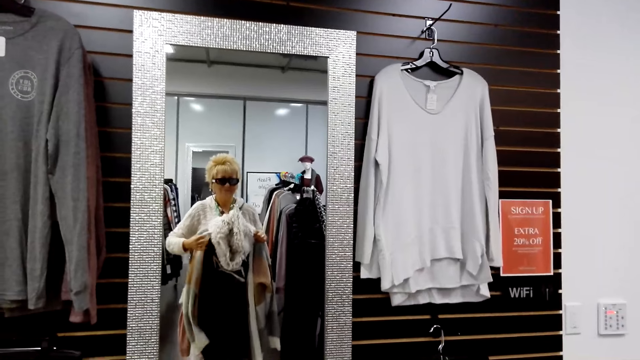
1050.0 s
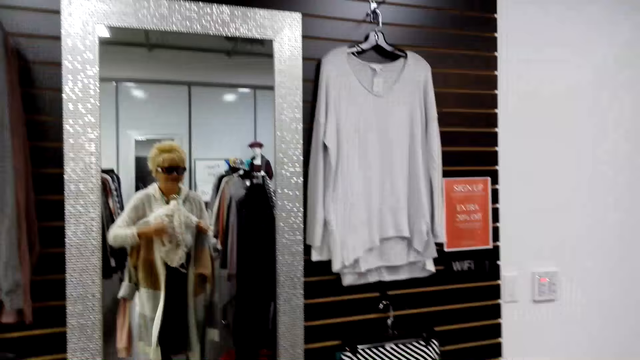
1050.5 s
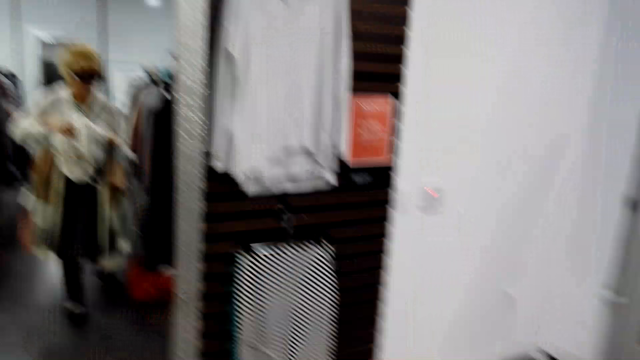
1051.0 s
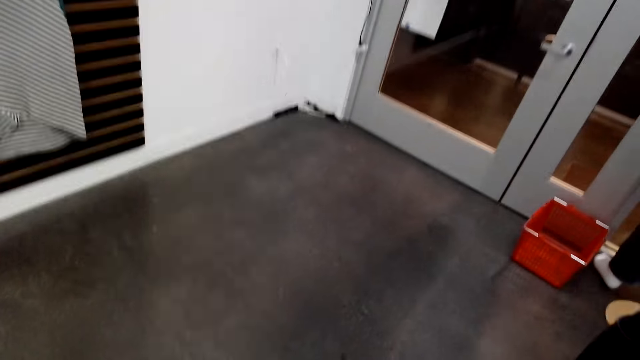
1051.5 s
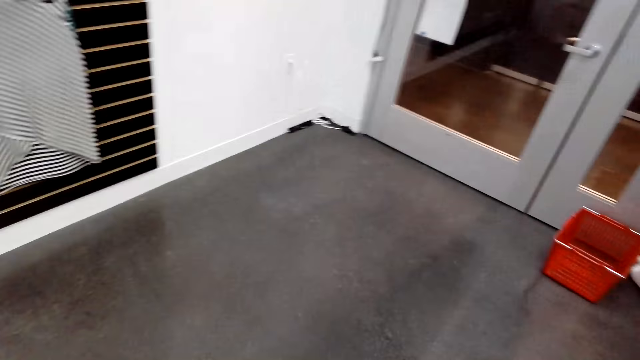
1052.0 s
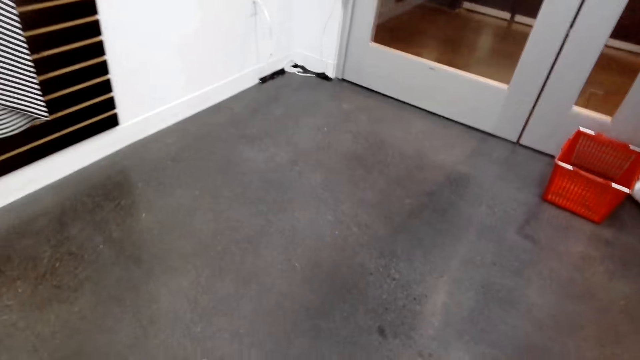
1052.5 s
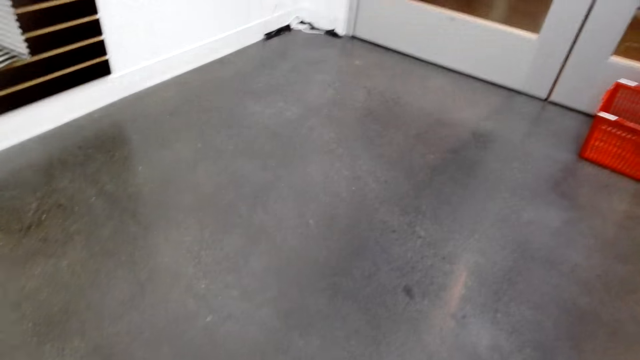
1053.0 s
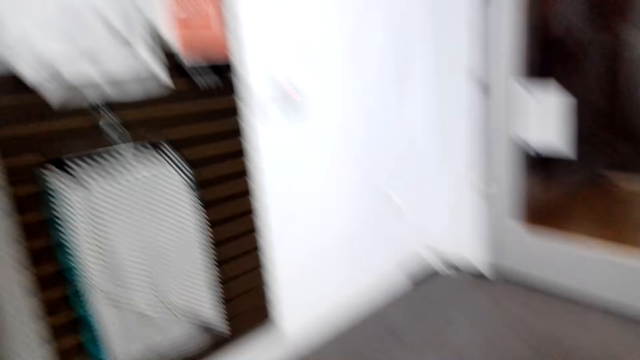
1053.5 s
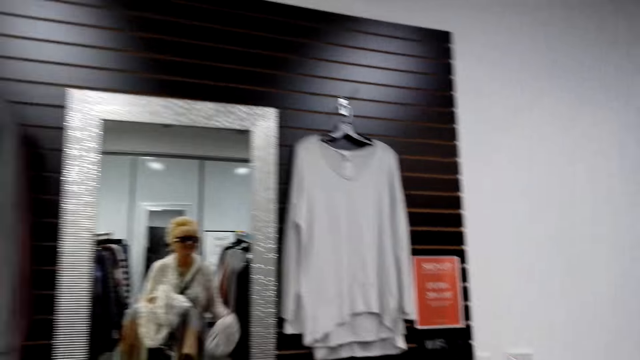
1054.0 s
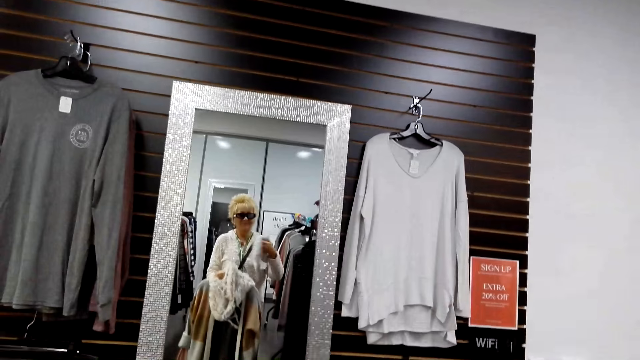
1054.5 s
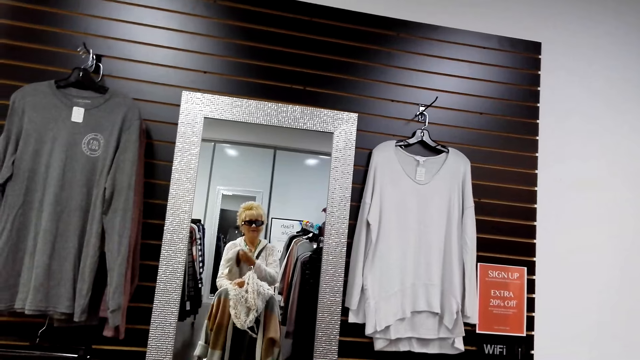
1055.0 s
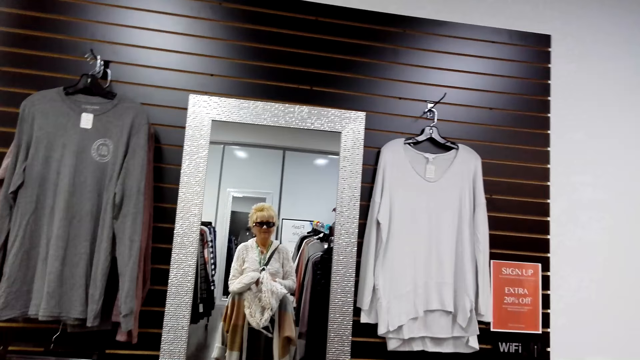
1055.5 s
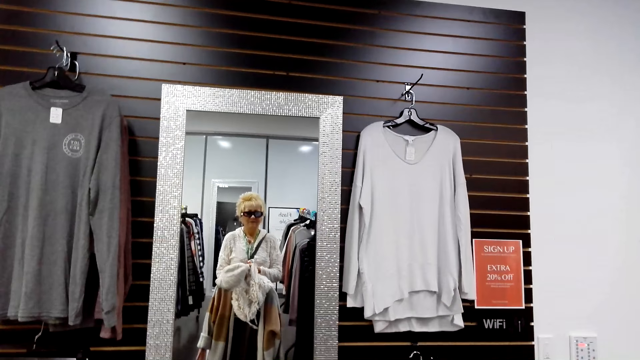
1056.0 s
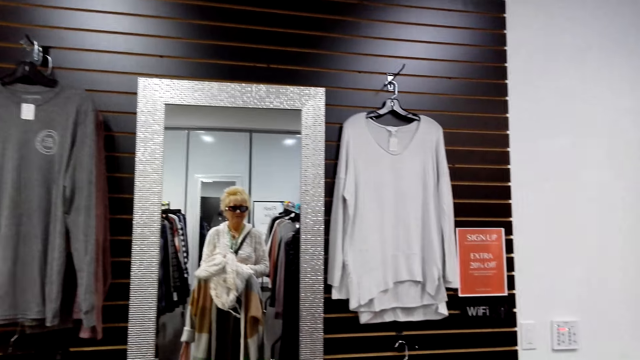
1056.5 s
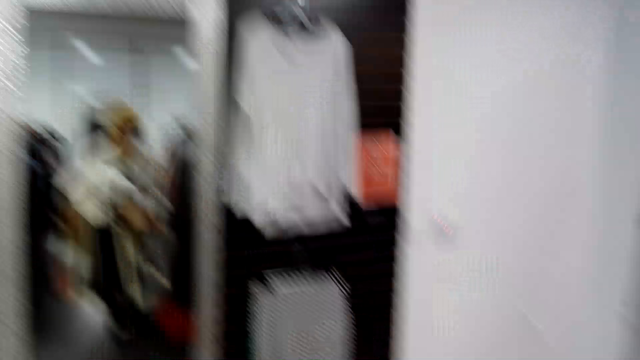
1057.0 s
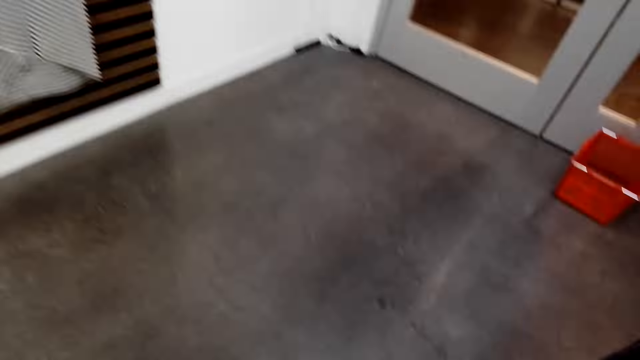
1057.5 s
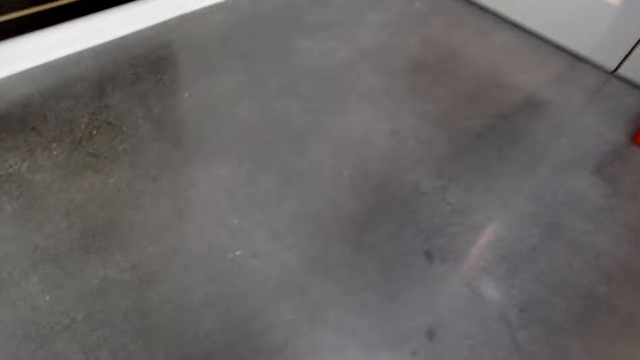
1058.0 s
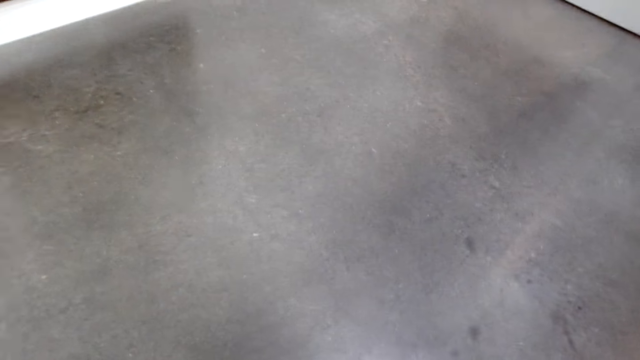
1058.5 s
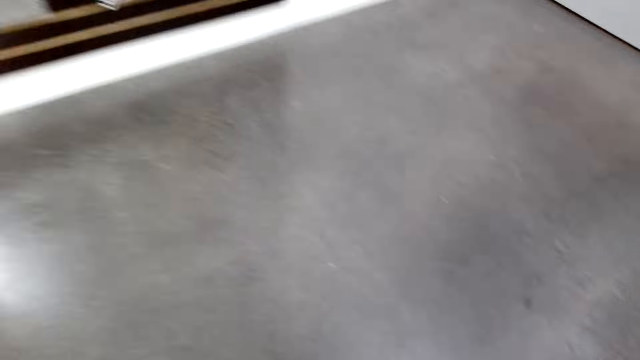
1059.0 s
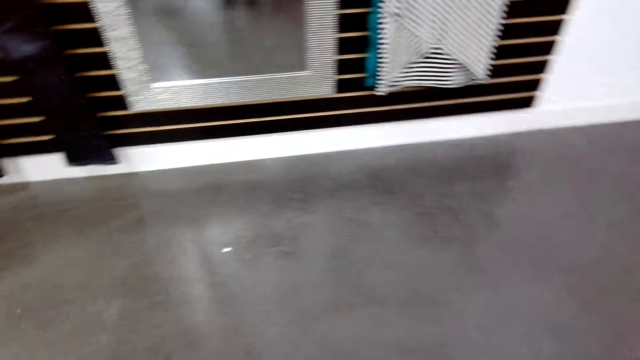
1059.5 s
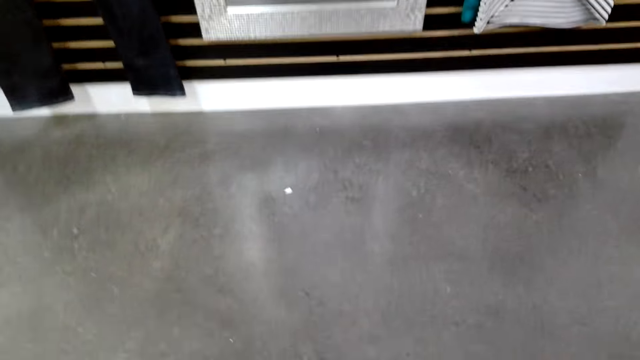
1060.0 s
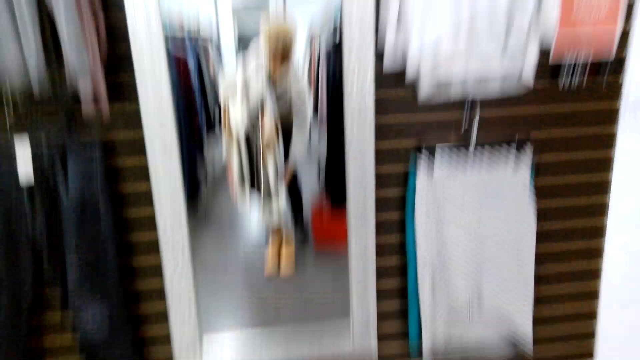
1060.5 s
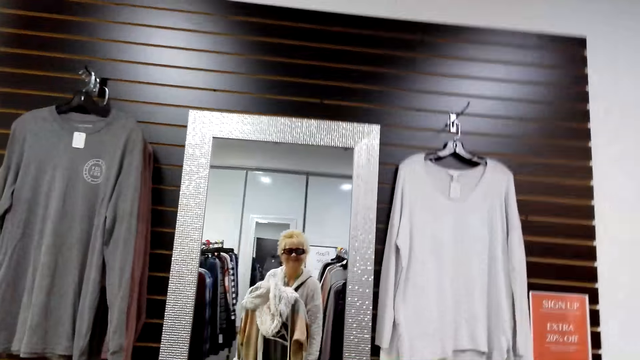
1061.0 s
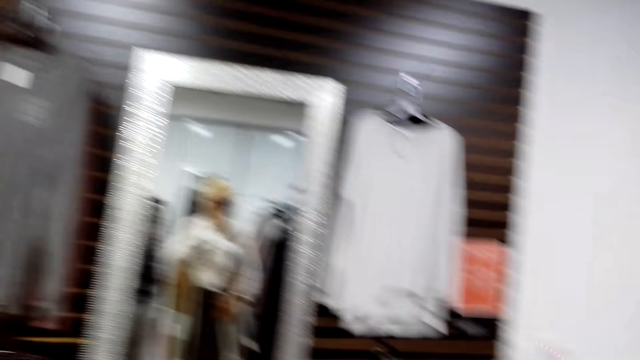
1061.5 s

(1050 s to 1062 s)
The camera wearer looks at the clothes on the mirror. They look around. They pick up a hat. They put the hat on the left hand. They look around.

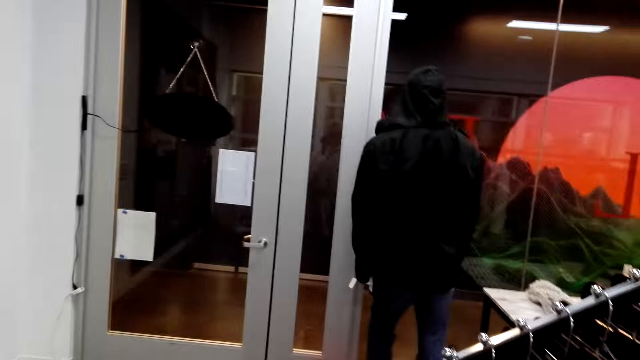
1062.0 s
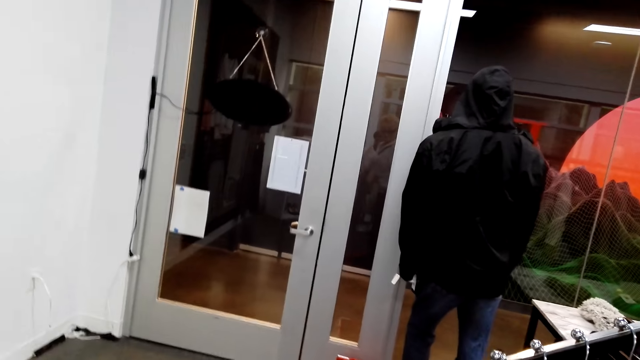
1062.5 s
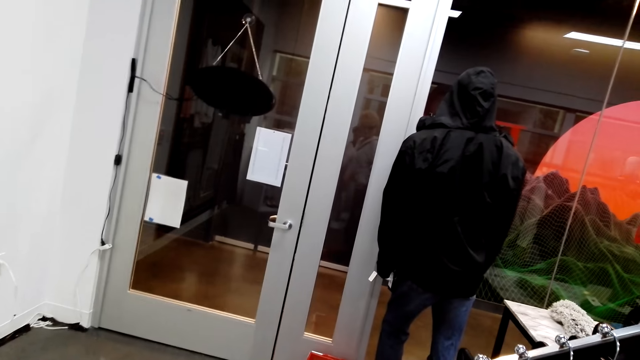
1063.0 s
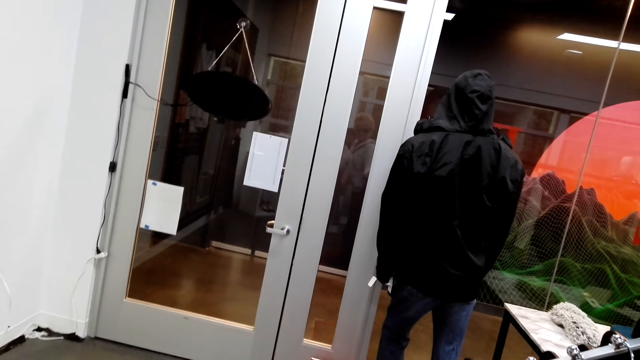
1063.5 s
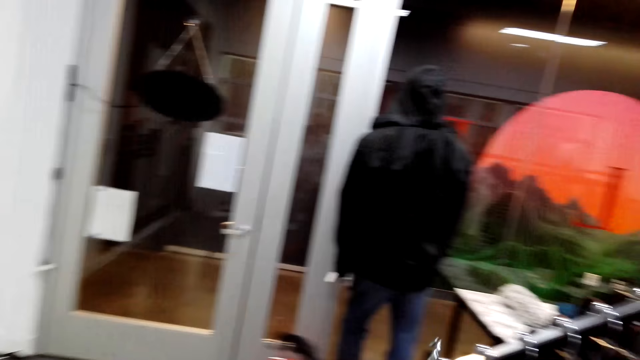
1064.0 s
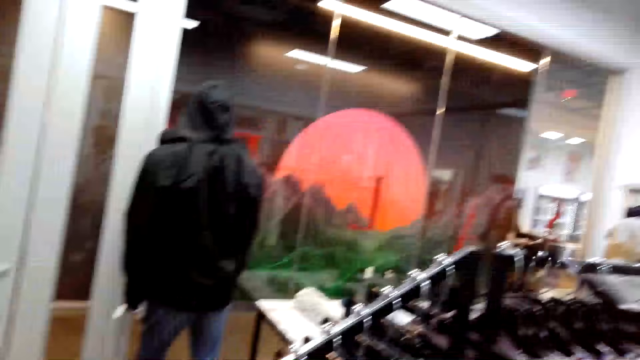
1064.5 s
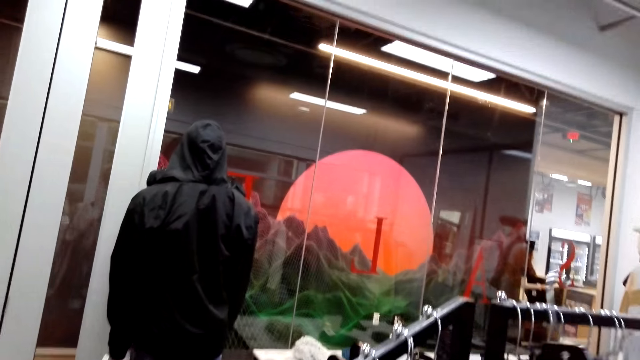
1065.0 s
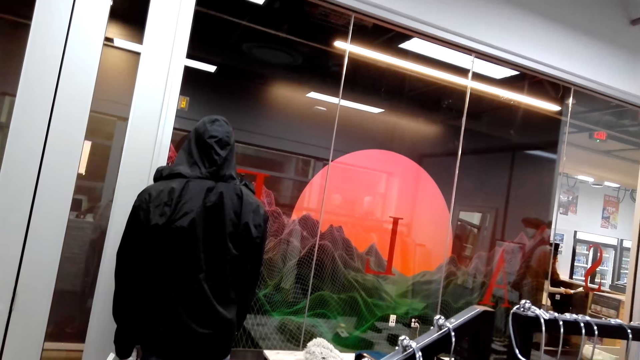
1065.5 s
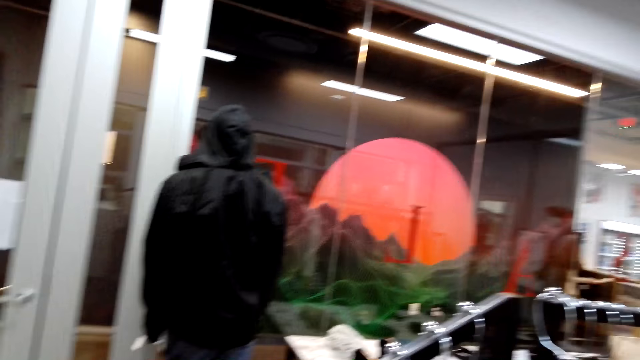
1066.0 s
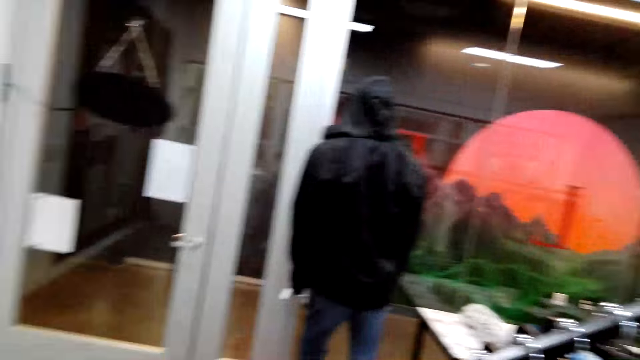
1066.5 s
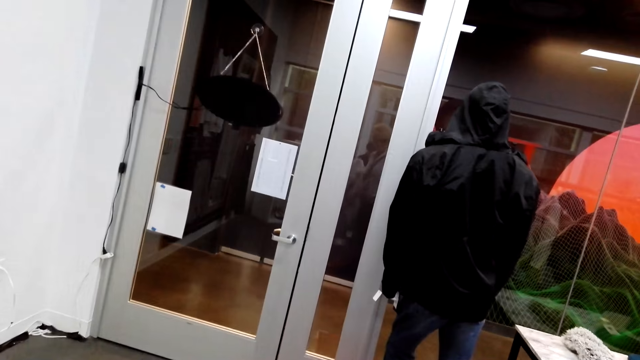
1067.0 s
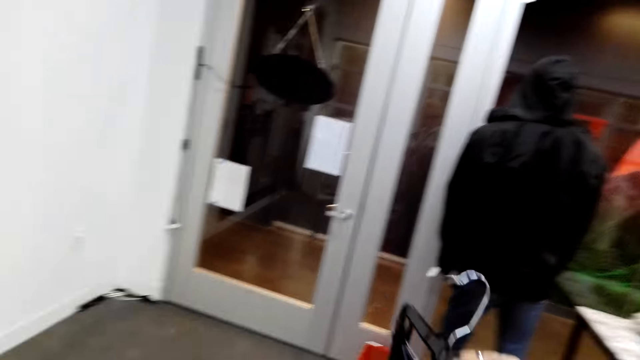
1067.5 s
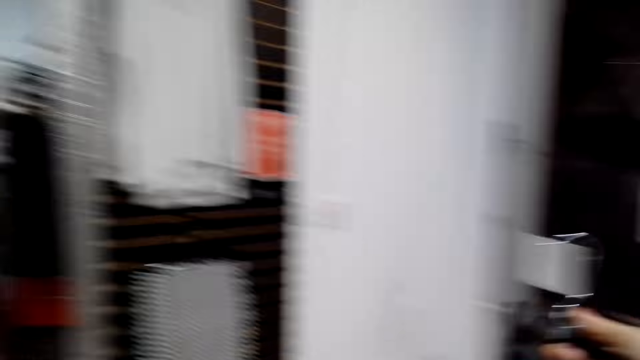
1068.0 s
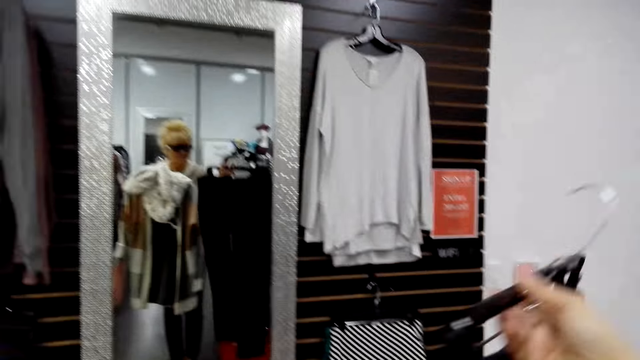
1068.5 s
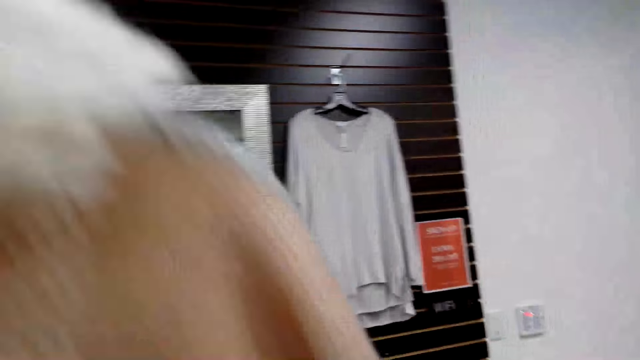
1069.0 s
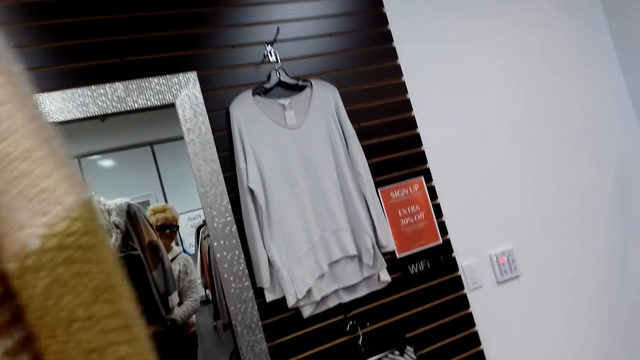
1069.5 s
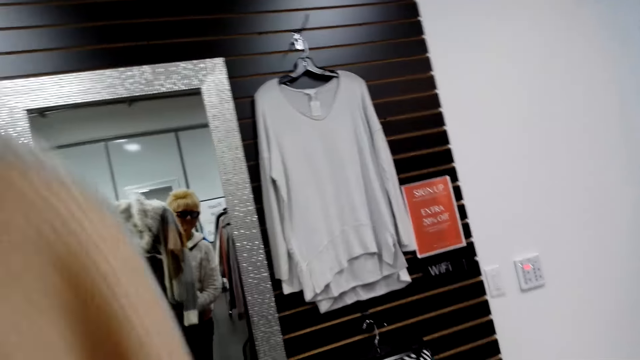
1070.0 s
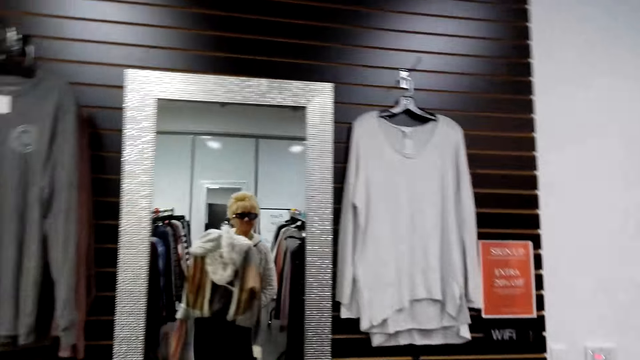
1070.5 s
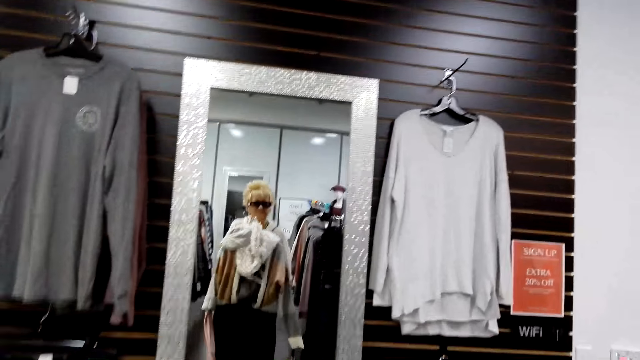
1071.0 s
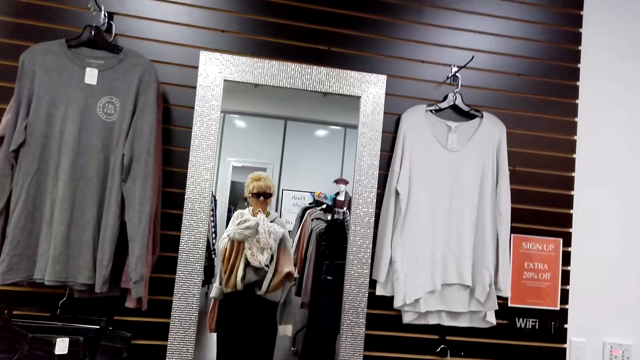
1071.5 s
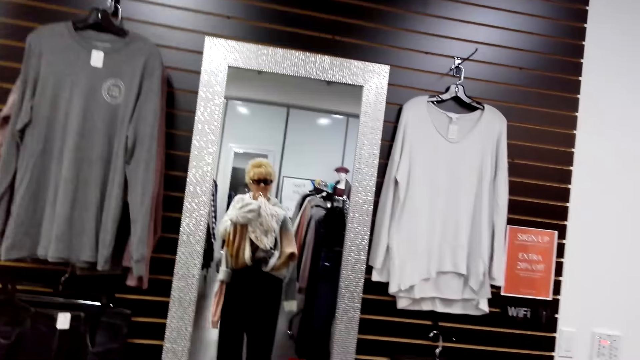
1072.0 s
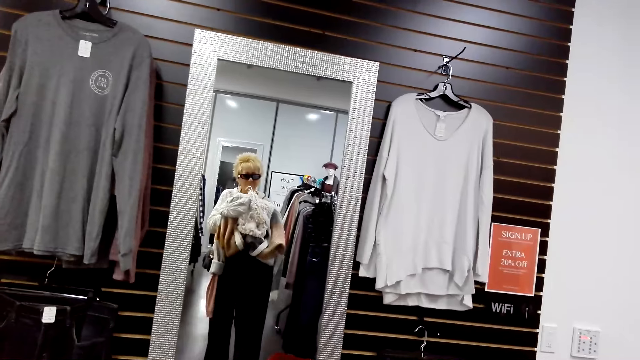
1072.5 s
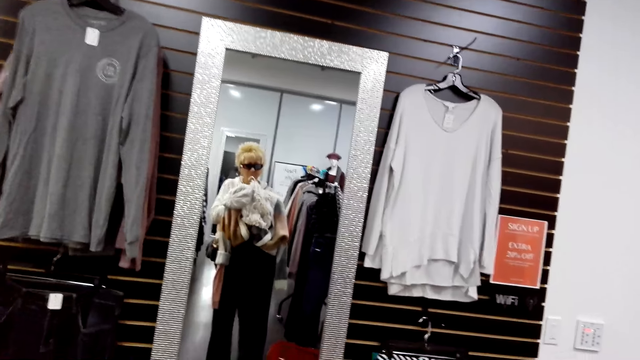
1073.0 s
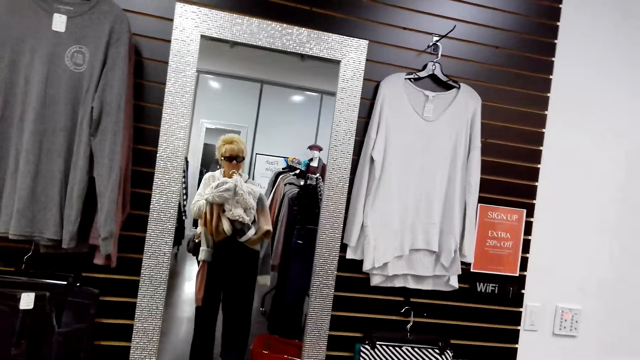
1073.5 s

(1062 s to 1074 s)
The camera wearer puts the clothes on the rod hanger. They look around. They pick up clothes. They look at the clothes on the mirror.
